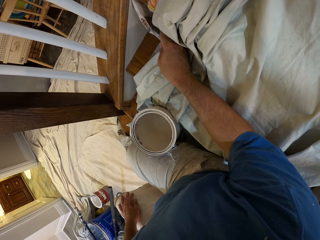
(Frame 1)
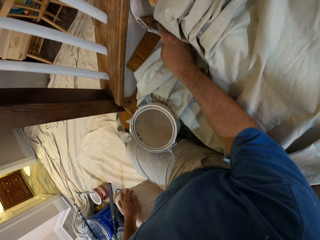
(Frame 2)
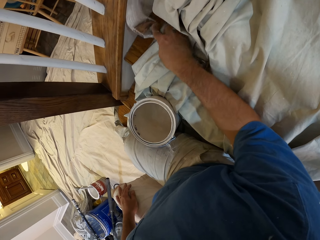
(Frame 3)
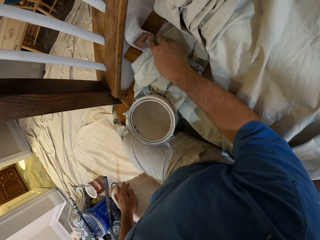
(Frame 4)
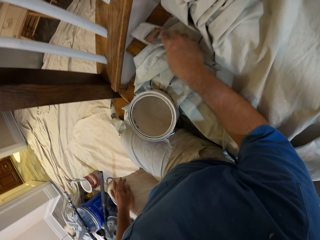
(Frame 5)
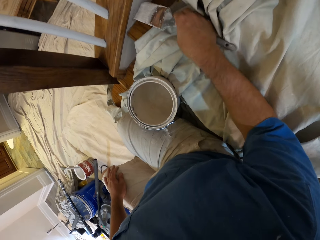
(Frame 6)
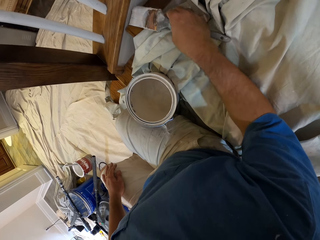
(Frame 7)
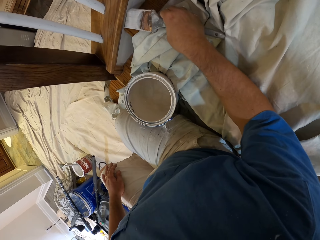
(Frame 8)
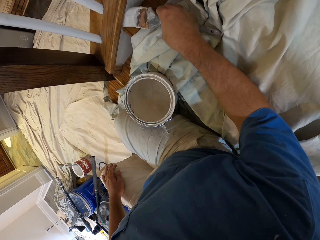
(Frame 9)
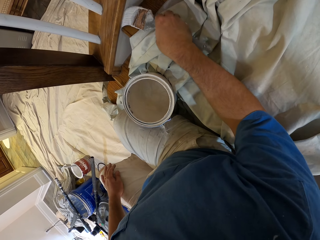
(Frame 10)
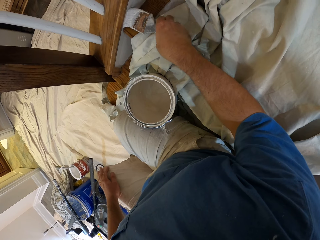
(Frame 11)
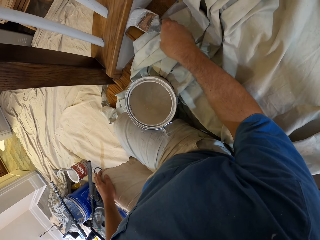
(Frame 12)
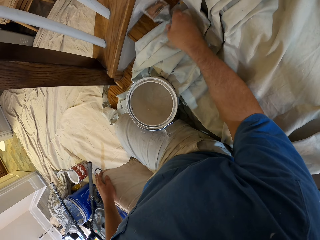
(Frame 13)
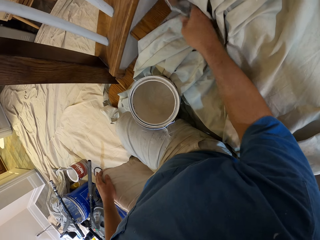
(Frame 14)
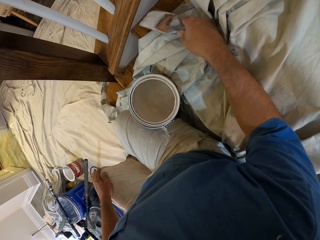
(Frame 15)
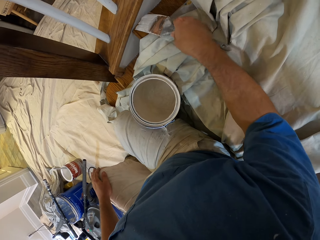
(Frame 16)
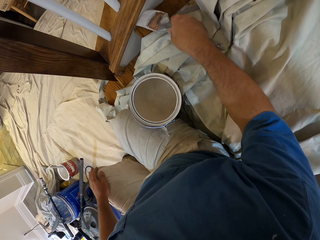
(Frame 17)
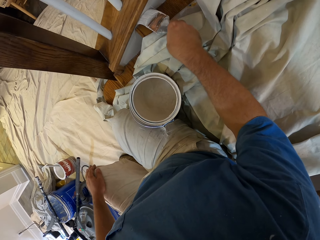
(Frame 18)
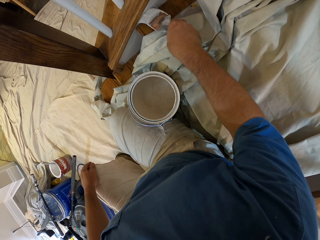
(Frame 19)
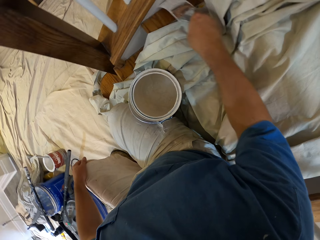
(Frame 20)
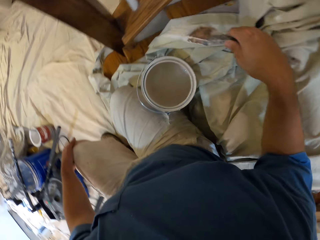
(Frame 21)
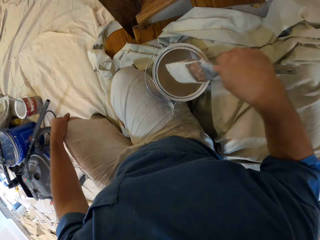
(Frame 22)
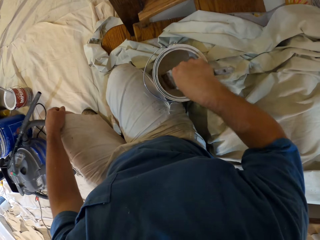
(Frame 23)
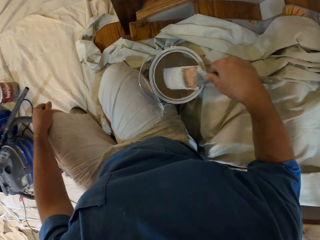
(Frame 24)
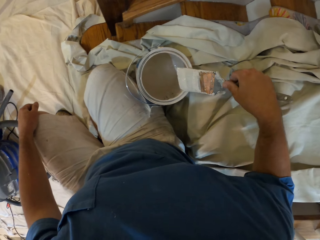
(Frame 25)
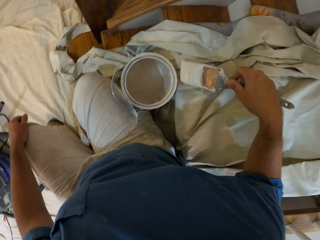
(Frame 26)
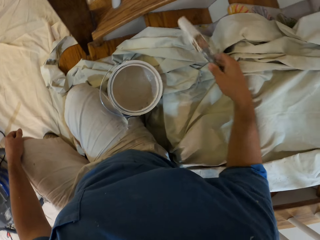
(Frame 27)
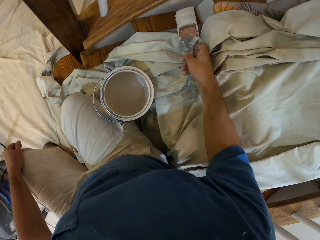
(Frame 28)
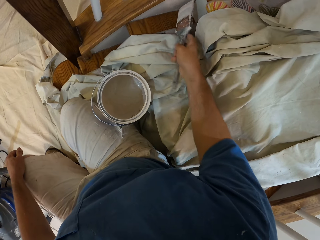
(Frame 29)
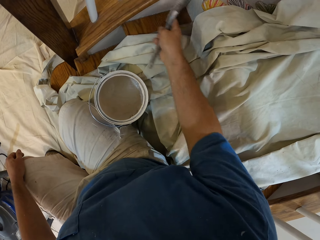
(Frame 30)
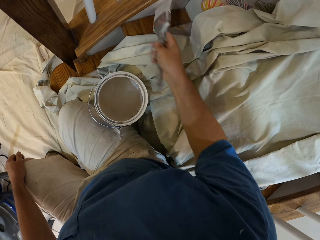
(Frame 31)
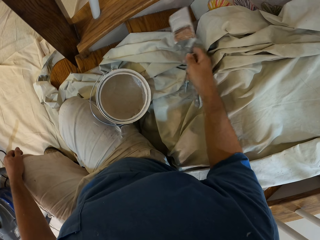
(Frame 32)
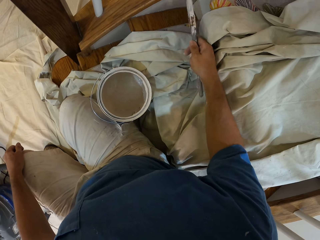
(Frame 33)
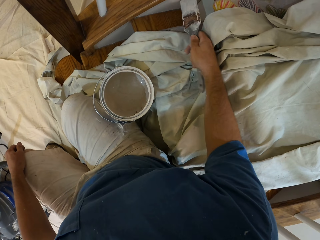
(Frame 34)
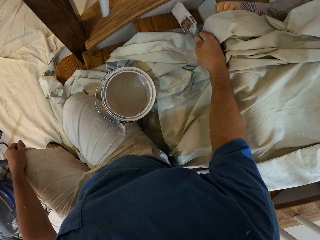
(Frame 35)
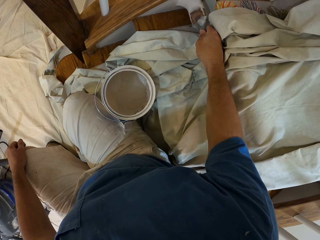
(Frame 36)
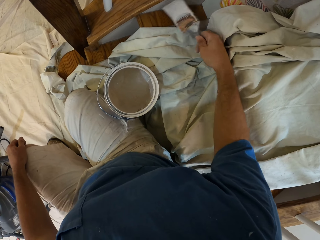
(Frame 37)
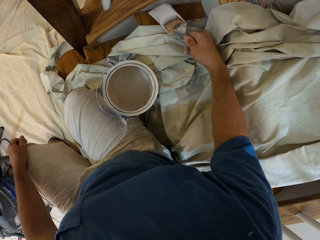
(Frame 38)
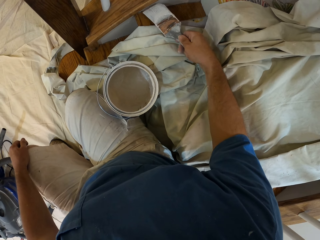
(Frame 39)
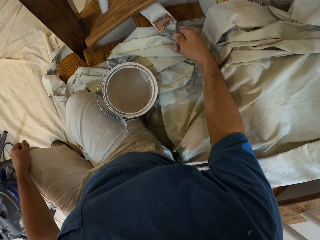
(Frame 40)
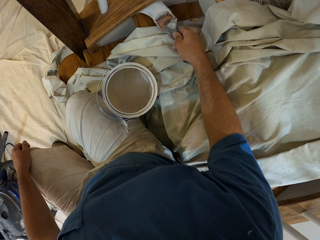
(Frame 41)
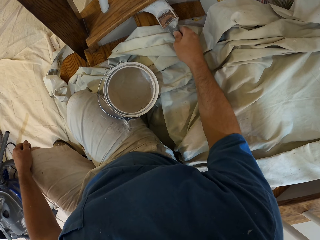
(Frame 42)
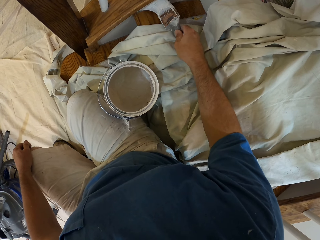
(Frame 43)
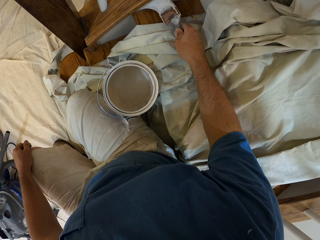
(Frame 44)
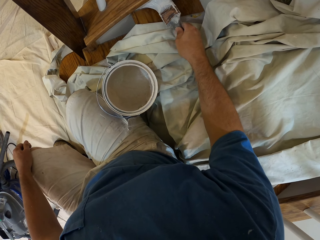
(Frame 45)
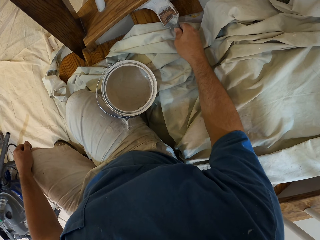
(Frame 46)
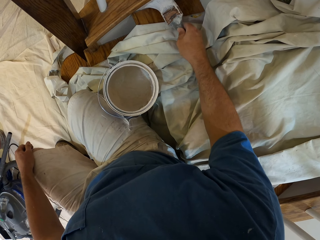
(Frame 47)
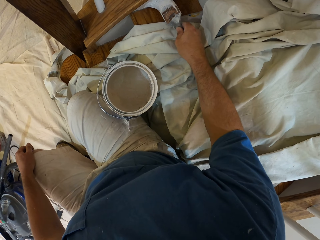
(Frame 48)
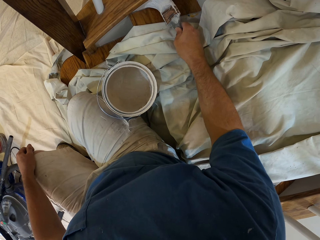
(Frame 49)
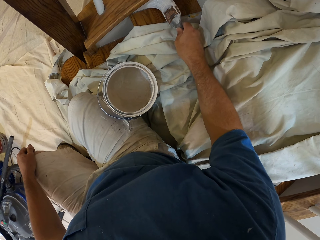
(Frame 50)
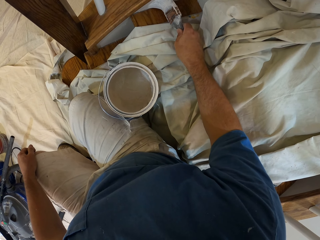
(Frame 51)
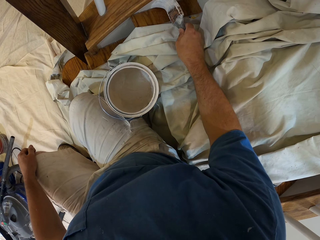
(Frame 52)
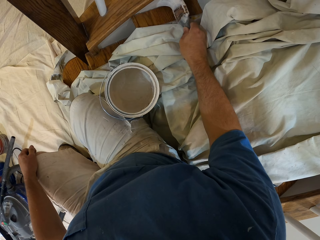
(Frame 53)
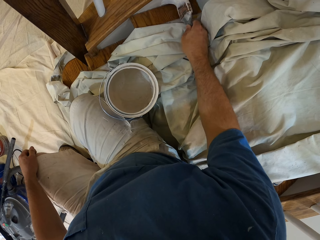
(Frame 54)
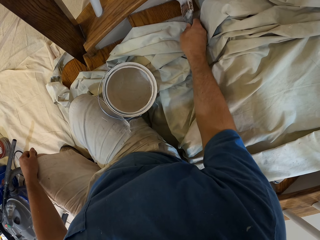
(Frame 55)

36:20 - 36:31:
The camera wearer dips the paint brush into the paint. They paint the staircase.

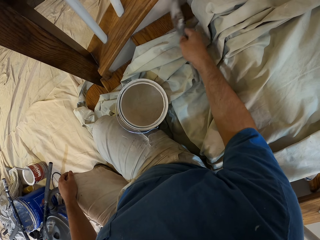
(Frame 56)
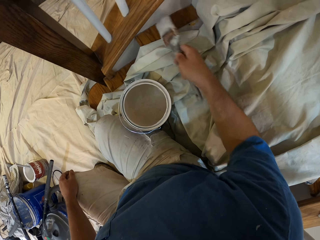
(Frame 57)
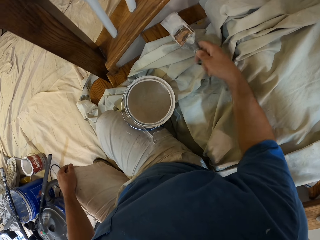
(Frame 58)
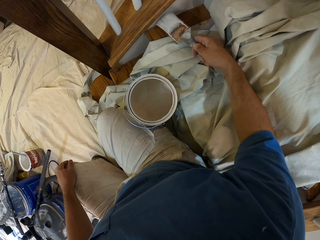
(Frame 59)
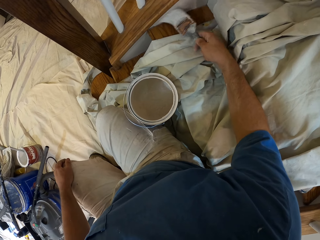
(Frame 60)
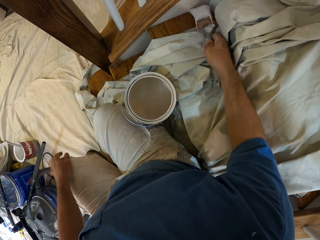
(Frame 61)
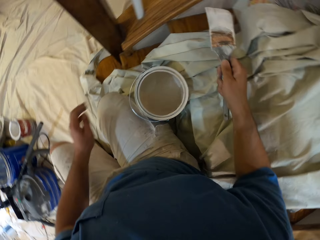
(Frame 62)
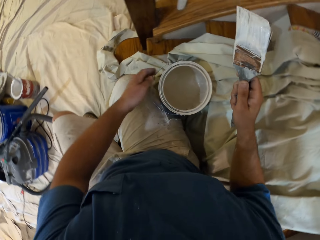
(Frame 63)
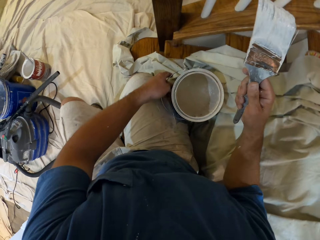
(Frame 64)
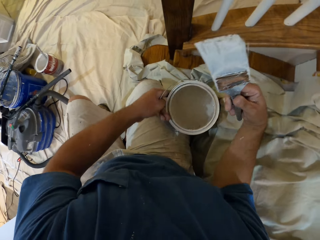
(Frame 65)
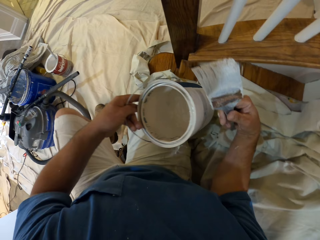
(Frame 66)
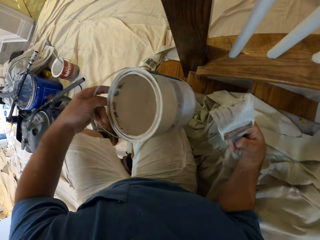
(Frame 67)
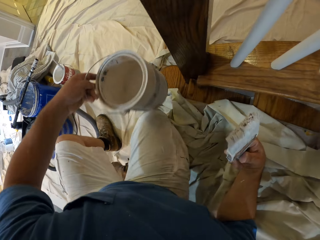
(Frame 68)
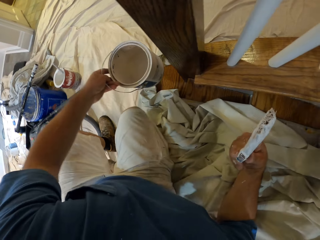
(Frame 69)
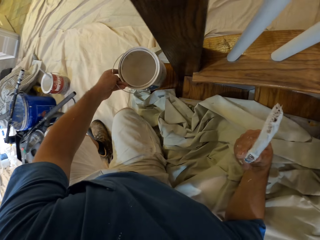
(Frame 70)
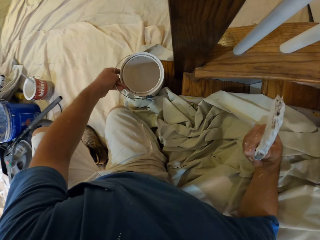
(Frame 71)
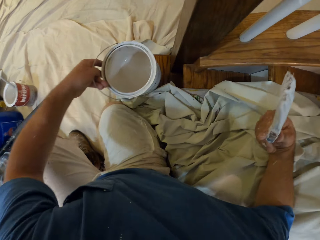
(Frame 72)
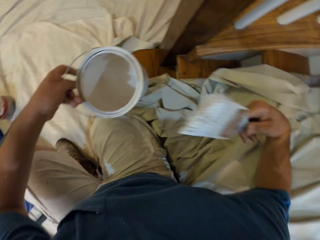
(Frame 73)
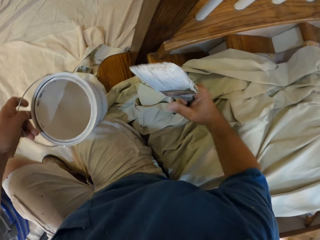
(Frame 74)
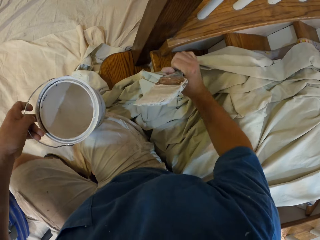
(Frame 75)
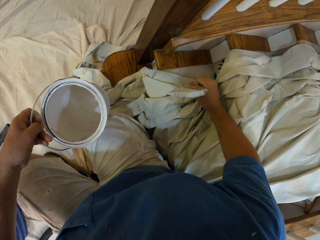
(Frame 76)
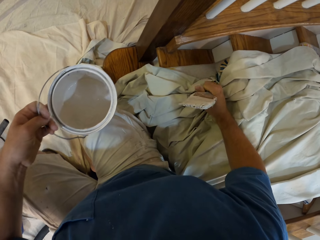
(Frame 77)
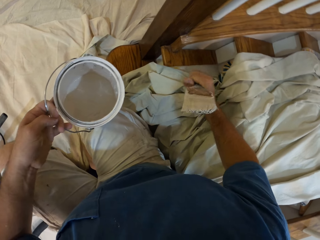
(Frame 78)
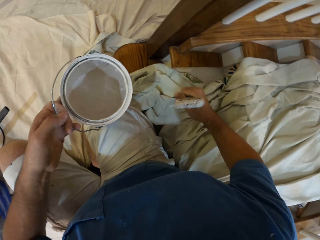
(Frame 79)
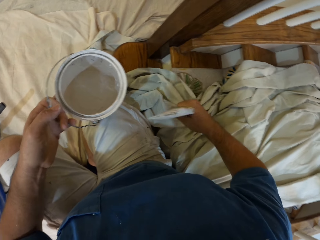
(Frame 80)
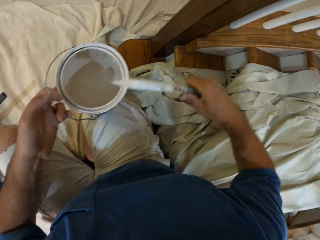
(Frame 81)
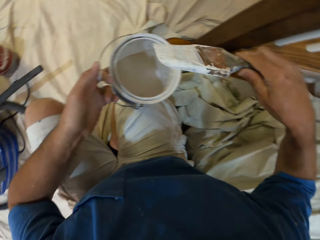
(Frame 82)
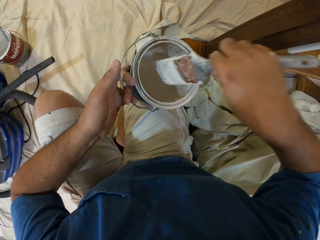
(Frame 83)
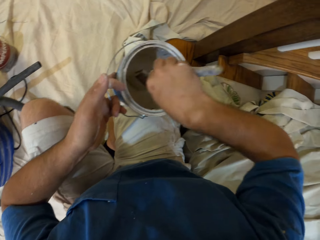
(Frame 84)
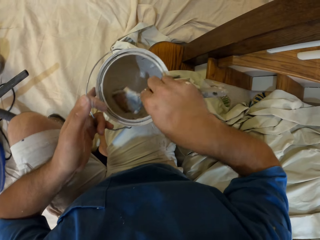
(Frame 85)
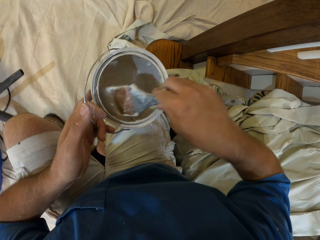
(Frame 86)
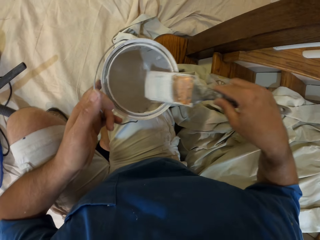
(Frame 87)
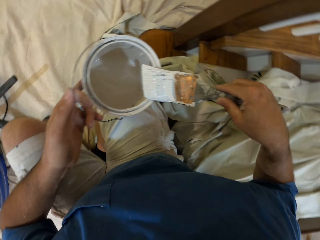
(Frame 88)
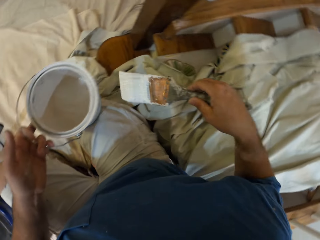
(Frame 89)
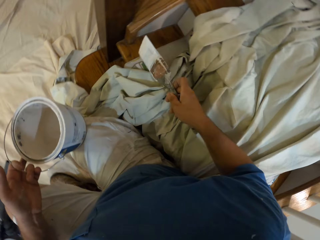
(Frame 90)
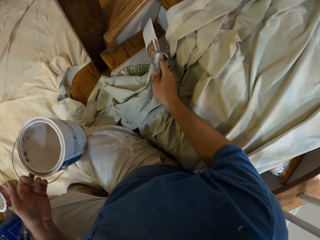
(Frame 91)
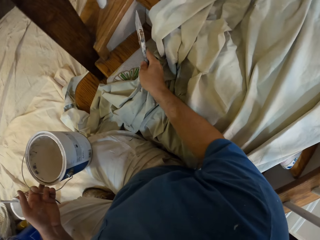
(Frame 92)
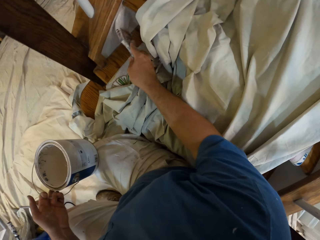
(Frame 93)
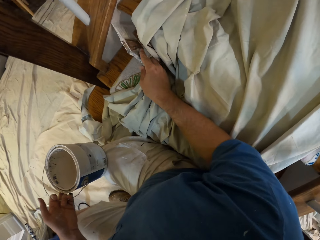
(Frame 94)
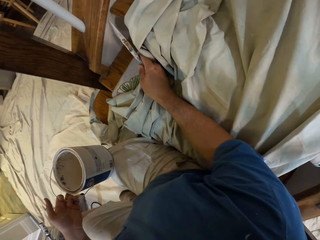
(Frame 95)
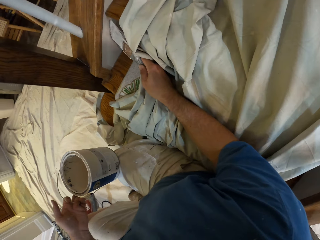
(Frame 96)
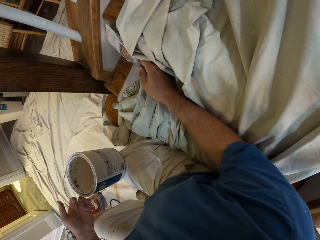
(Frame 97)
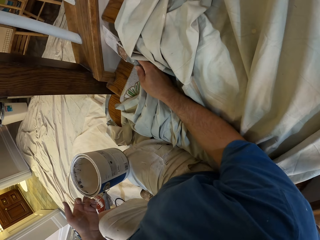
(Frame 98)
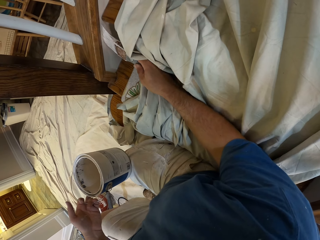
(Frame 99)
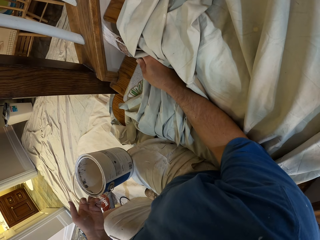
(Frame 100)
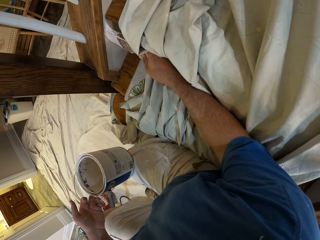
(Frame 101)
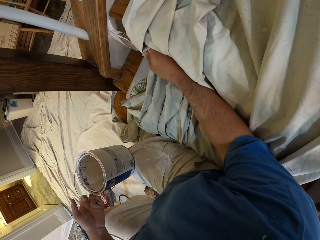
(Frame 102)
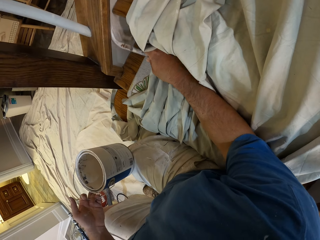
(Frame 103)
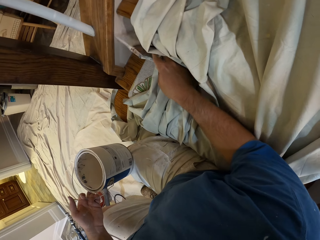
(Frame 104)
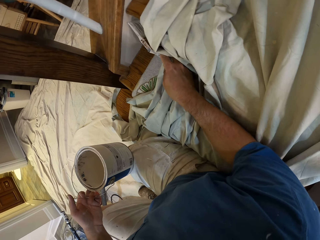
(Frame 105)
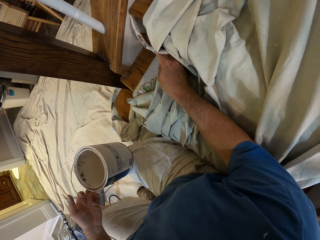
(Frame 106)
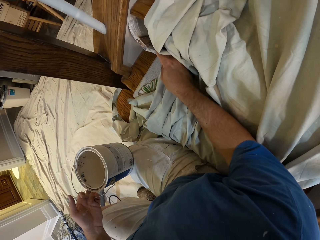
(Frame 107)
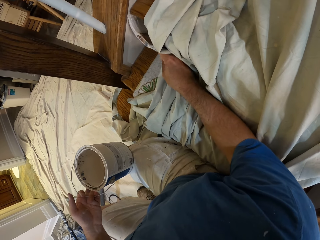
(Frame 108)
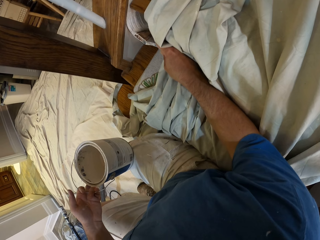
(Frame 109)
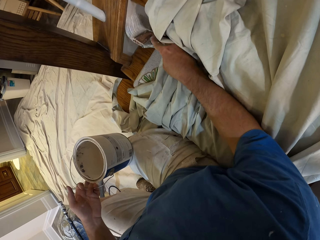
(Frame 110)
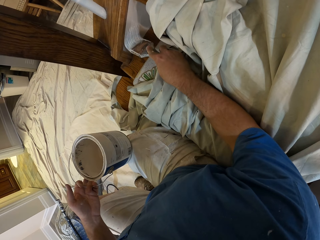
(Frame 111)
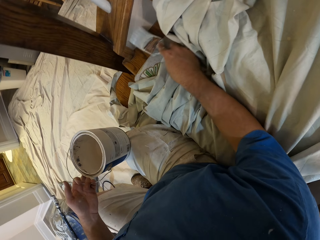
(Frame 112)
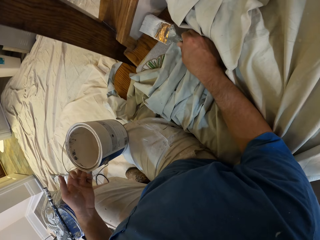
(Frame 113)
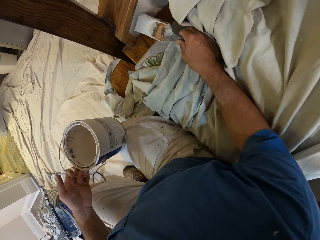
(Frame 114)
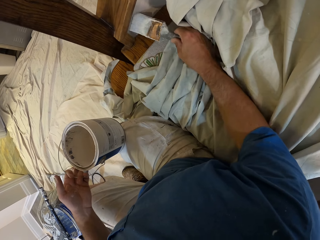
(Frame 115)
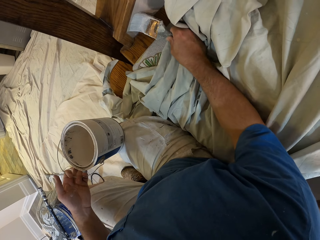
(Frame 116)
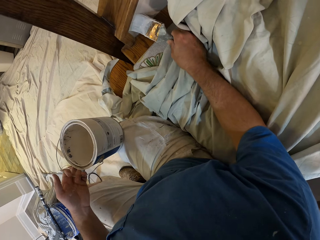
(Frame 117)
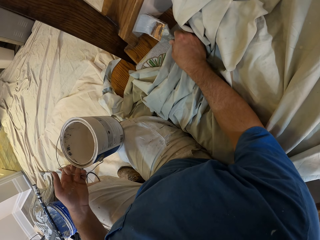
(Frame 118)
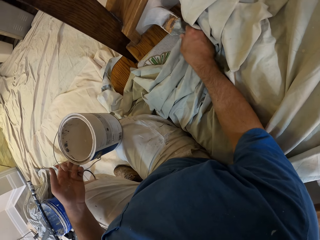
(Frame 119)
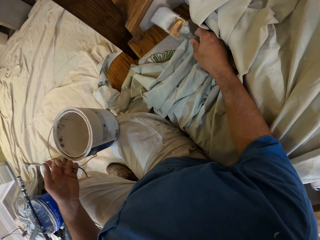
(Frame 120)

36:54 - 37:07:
The camera wearer picks up a paint can. He lifts himself and sits down. He adjusts his position on the staircase. He places the paint can on the floor. He places the paint on his lap. He picks up the paint can. He pulls a cloth using a brush. He pulls the cloth using the brush again. He dips the brush into the paint. He paints the staircase.
